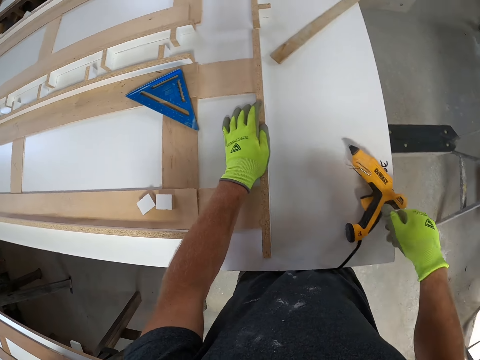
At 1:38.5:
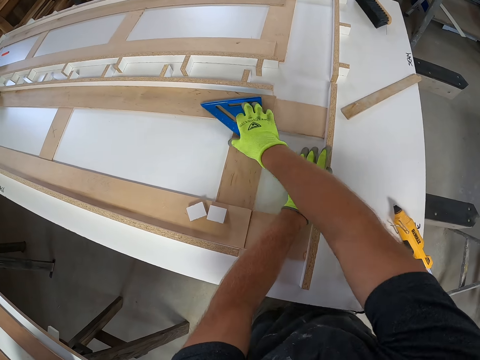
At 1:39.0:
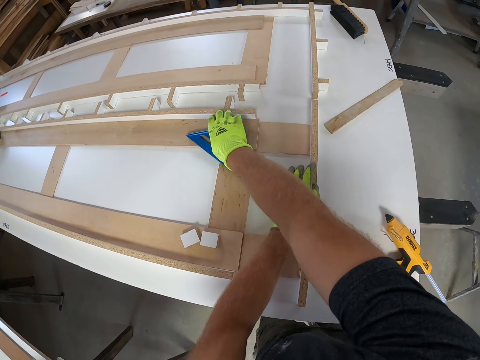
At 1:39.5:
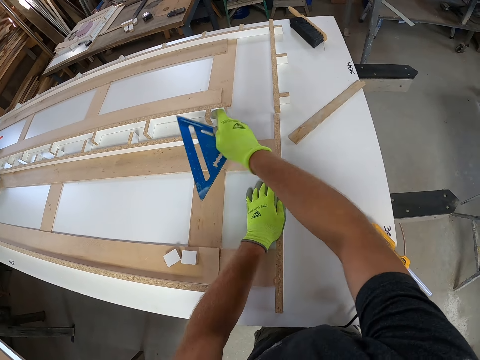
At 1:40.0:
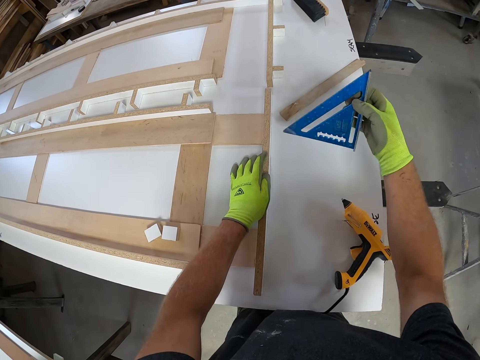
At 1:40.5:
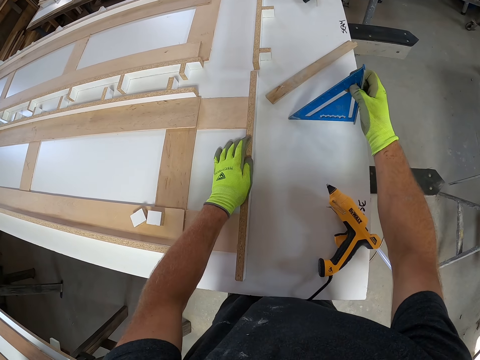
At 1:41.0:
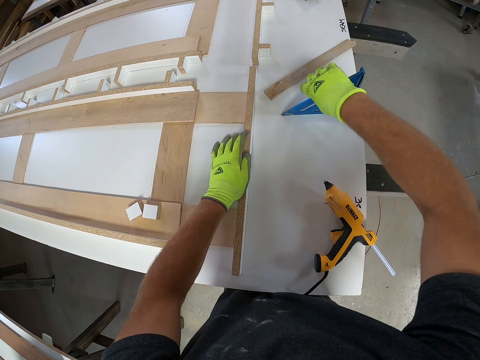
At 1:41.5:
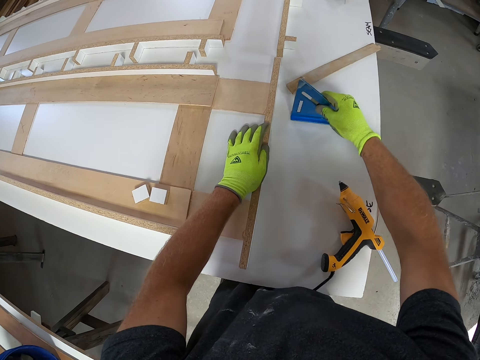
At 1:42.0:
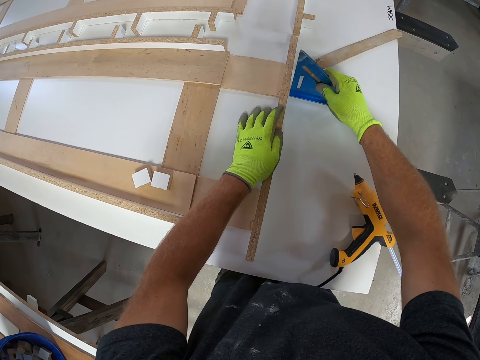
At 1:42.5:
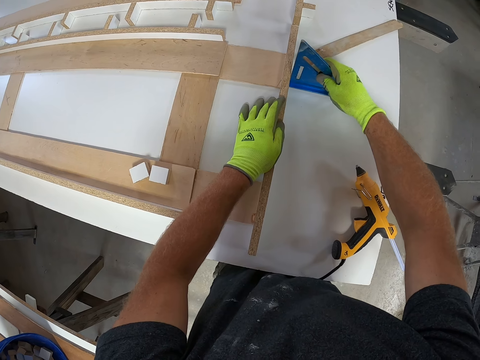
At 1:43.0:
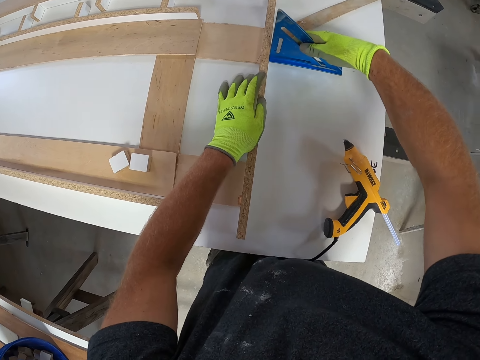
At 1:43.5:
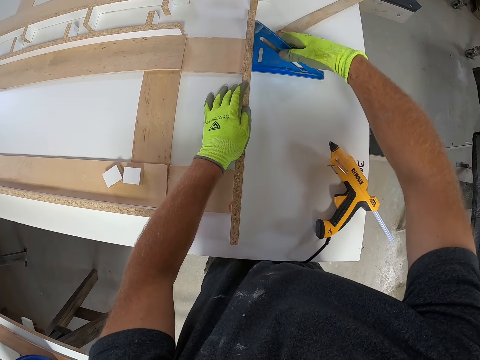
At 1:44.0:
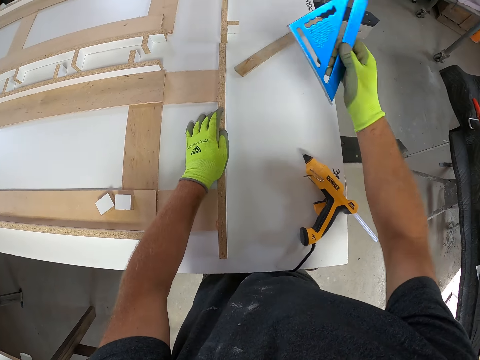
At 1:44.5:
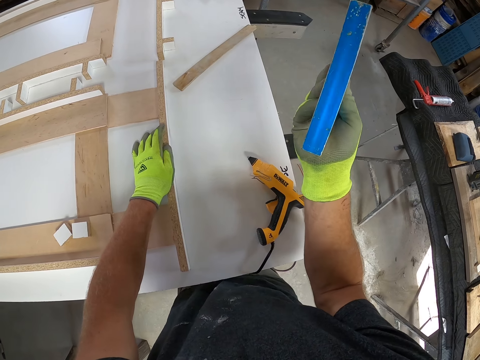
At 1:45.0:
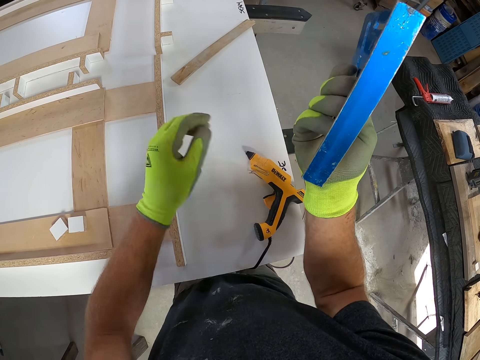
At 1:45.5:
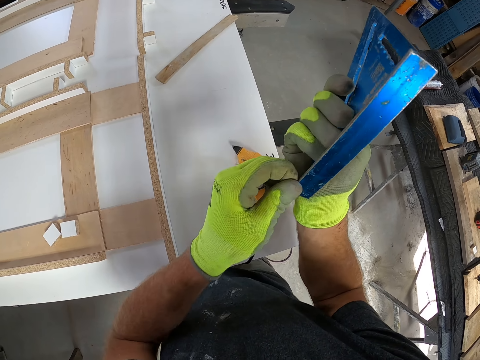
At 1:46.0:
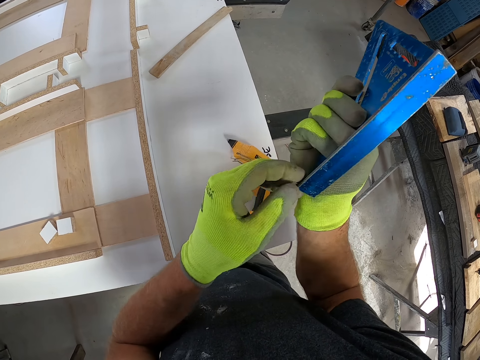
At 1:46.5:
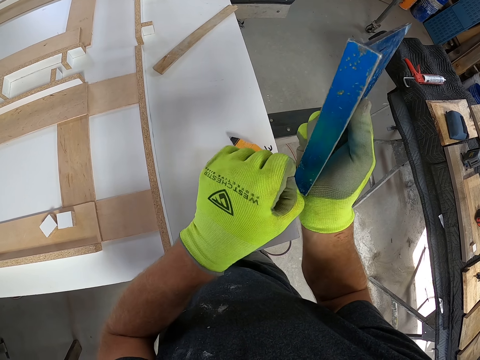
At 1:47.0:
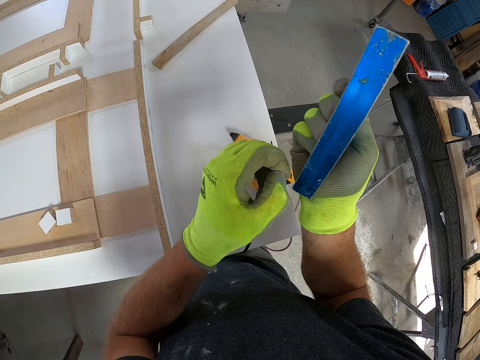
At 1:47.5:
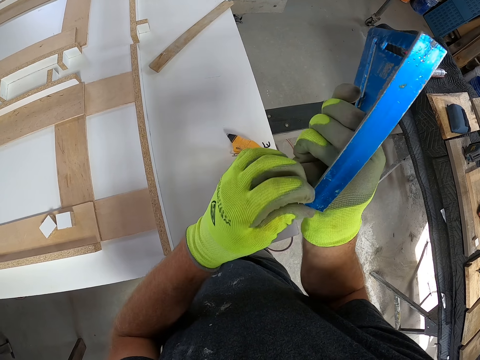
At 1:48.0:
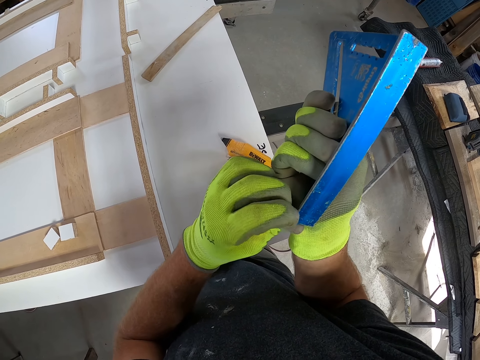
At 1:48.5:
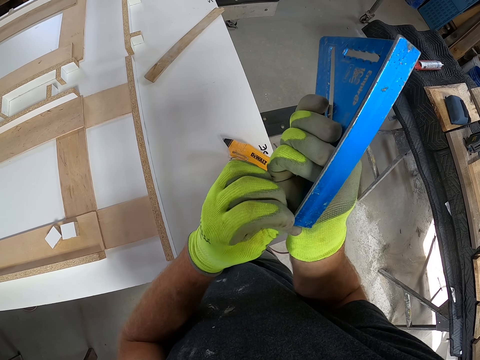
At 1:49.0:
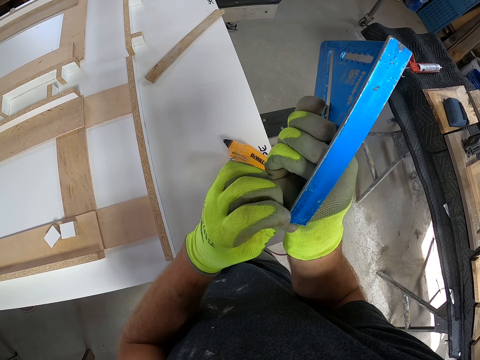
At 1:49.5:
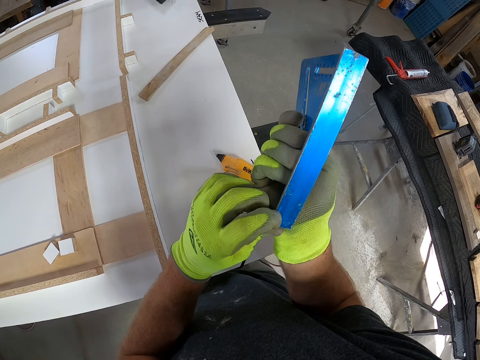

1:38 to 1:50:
The camera wearer drops the corded glue gun on the white board. He picks up the aluminum alloy triangle ruler from the top of a wood. He places the aluminum alloy triangle ruler on the white board. He turns the aluminum alloy triangle ruler around. He picks up the triangle ruler on the table. He moves the aluminum alloy triangle ruler closer to the wood on the white board. He holds the triangle ruler in place. He removes the aluminum alloy triangle ruler from the white board. He stares at the triangle ruler. He removes dirt from under the aluminum alloy triangle ruler with his left hand. He inspects the triangle ruler.

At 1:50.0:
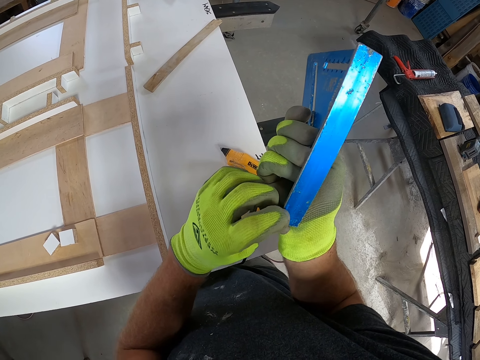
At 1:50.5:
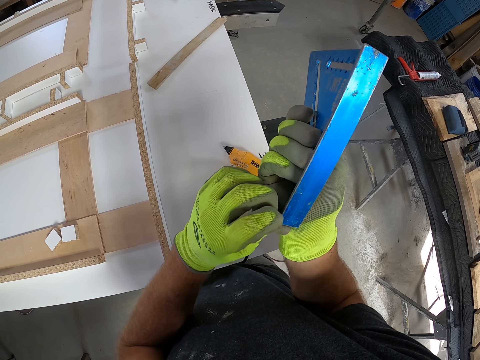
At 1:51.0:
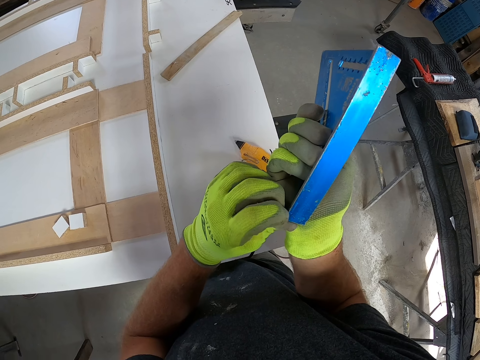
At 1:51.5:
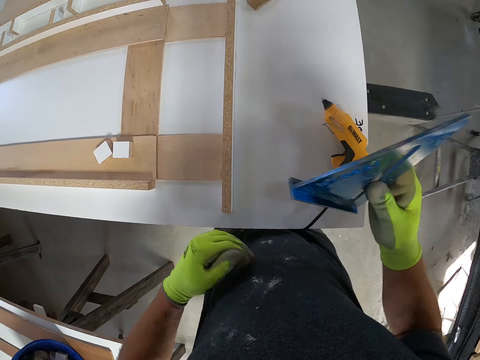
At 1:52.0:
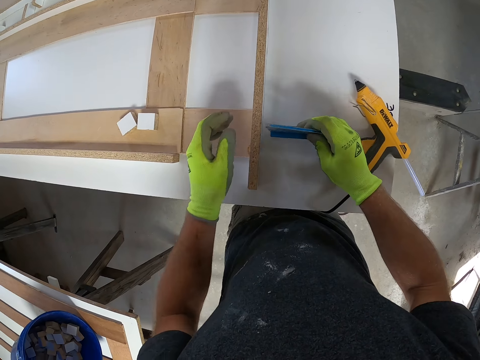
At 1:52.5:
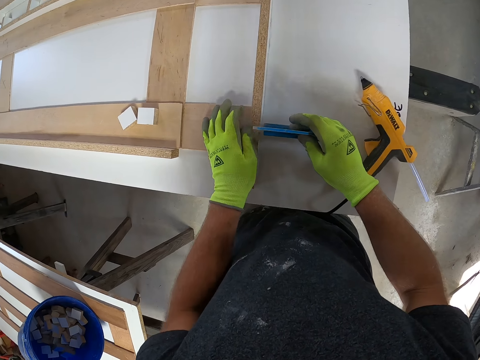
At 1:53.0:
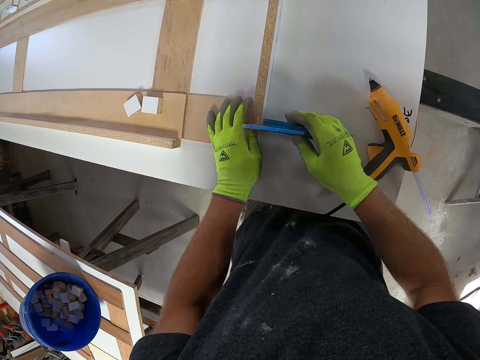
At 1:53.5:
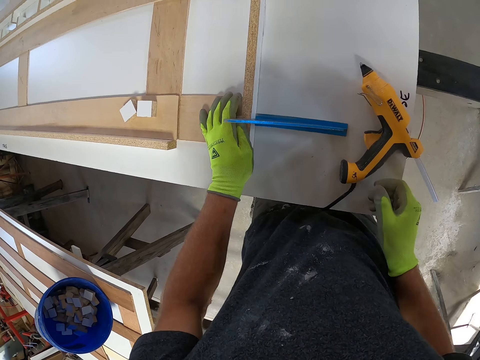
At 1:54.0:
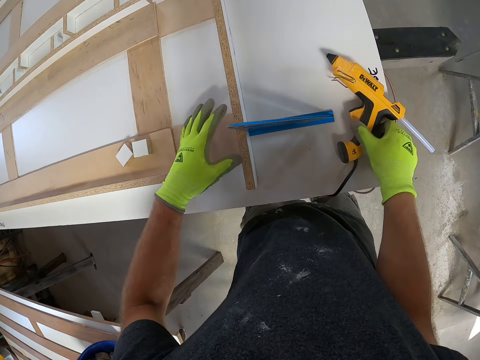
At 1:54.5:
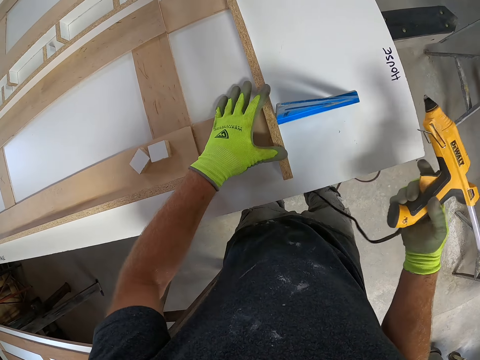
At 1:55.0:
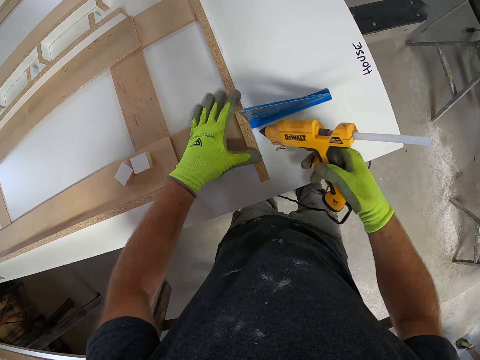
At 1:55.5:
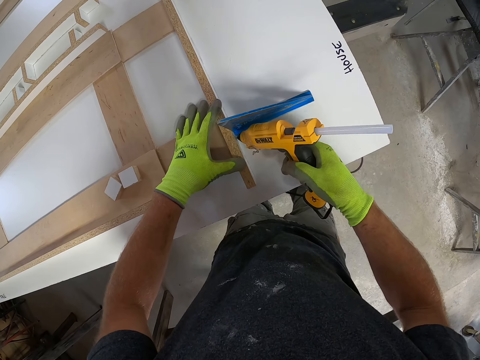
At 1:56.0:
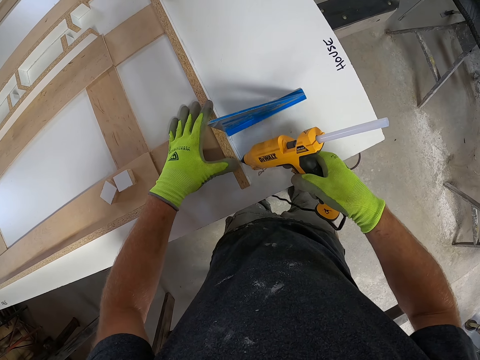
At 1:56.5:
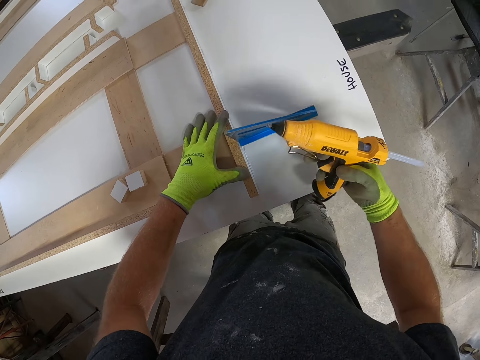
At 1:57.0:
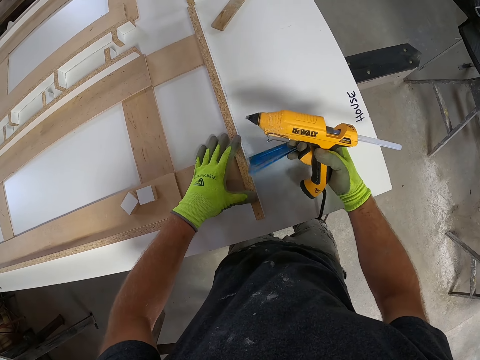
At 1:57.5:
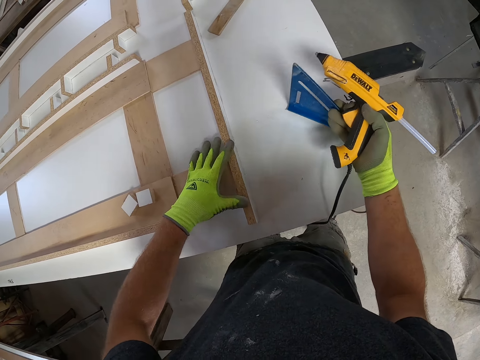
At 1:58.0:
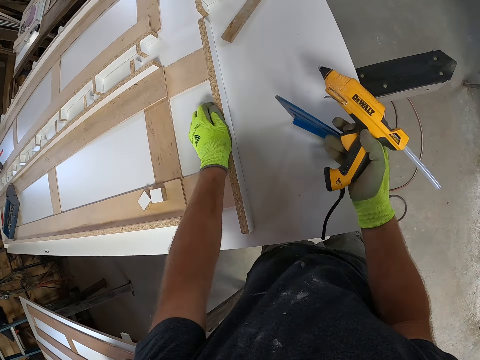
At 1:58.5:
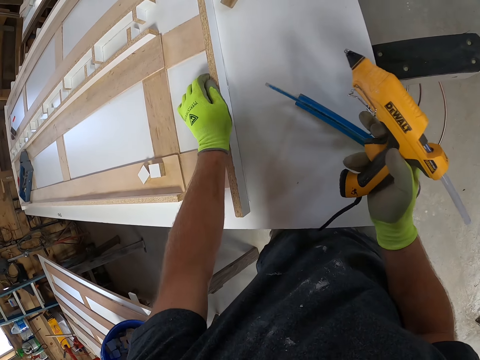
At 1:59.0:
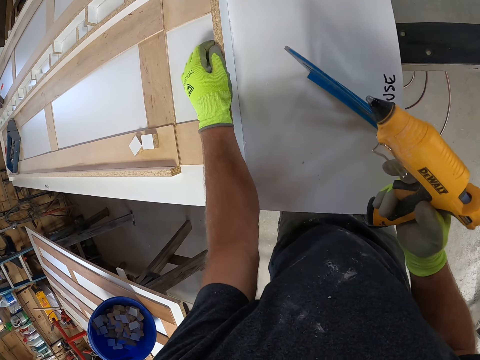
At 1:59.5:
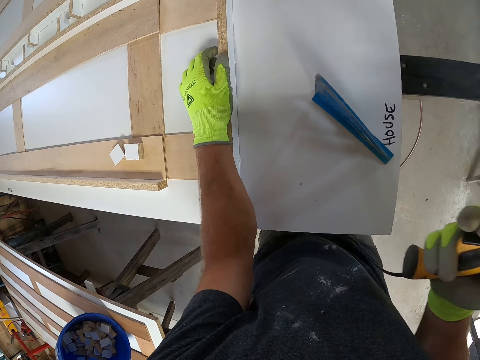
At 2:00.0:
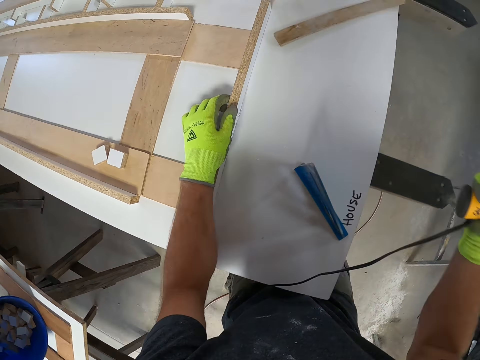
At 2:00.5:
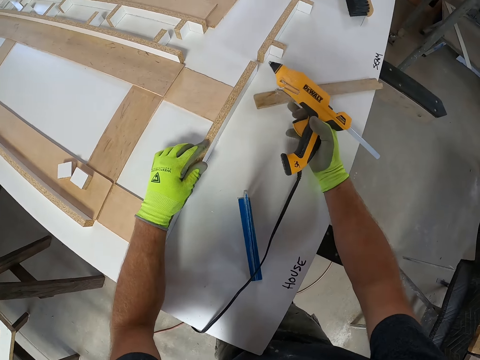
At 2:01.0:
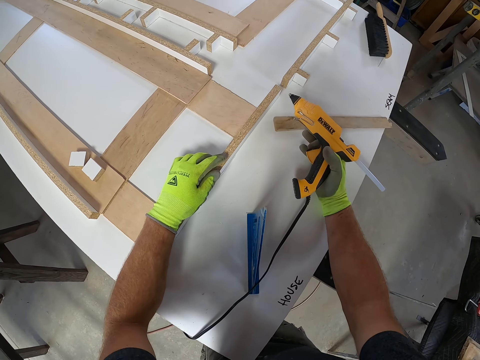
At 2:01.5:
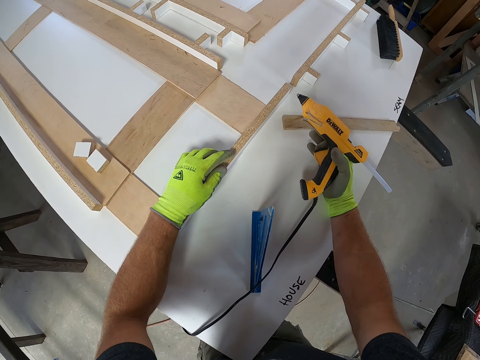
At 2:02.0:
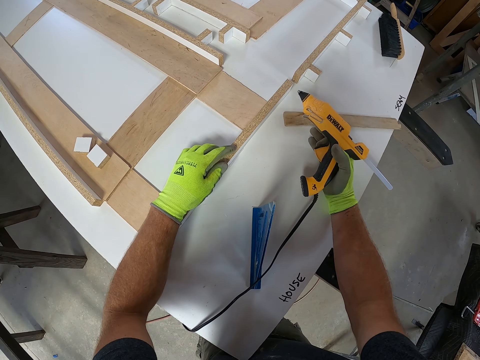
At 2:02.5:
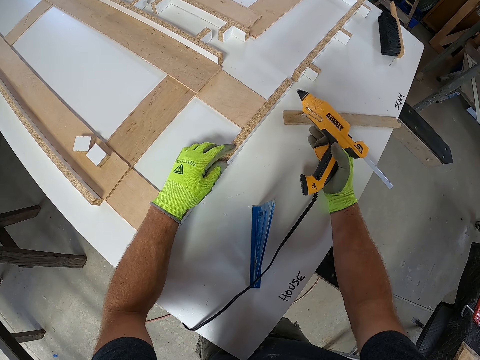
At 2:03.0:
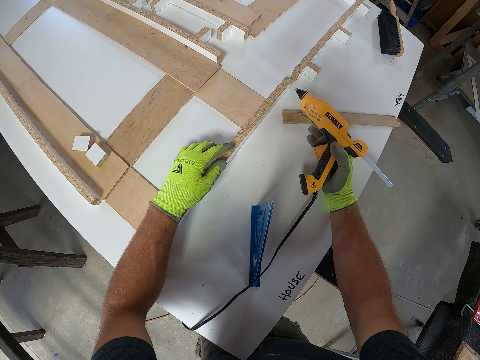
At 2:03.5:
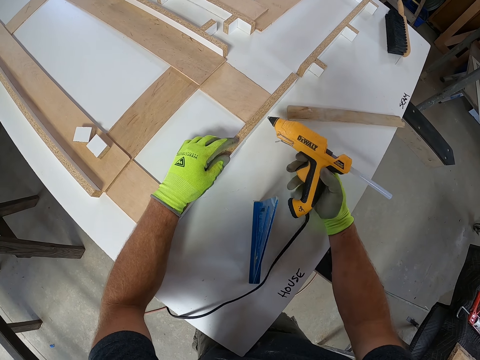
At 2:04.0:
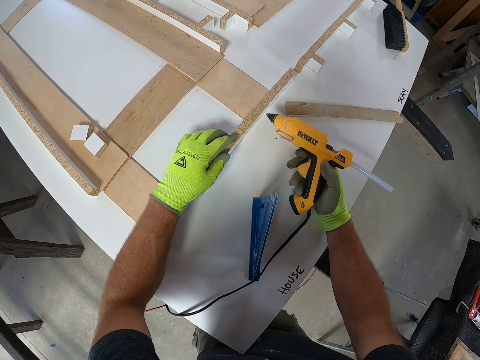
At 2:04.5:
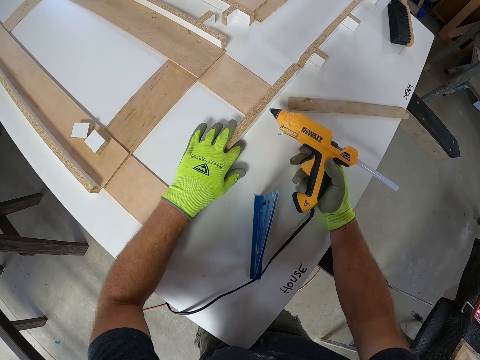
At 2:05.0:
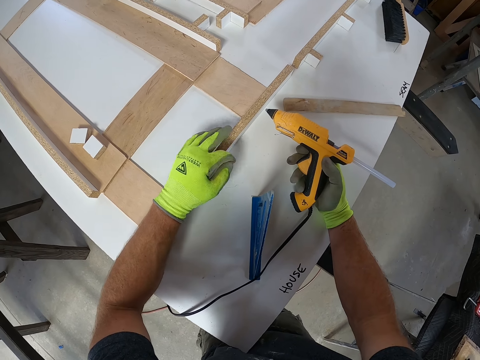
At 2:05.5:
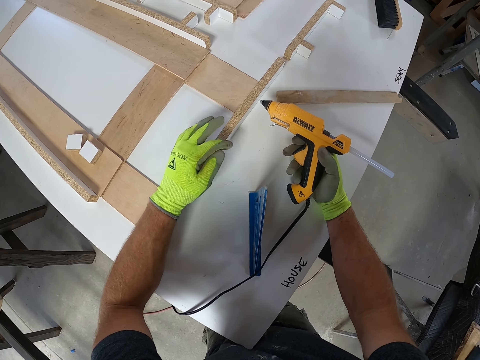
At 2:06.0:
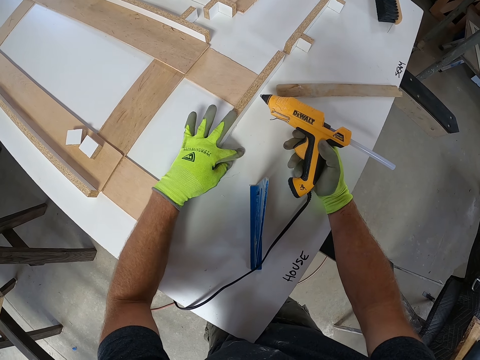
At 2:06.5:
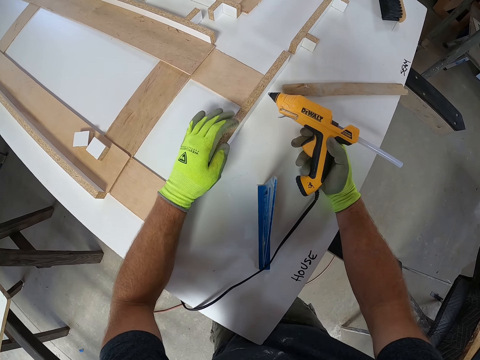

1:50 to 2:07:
The camera wearer places the aluminum alloy triangle ruler on the white board. He picks up the corded glue gun from the white board. He applies hot glue to the white board with the corded glue gun. He removes the aluminum alloy triangle ruler from the white board. He stares at the table. He holds the wood on top of the white board with his left hand. He places the triangle ruler on the table. He stares at the table. He inspects the table. He cleans the glue on the white board with his left hand.
